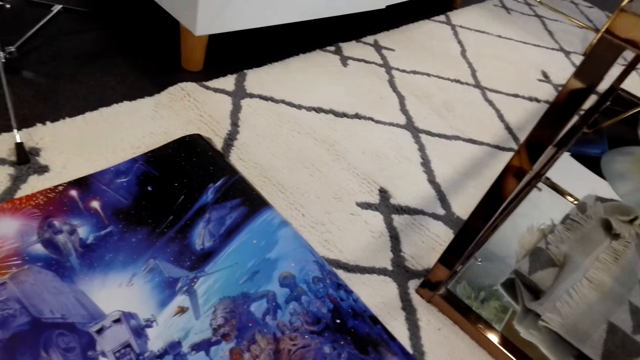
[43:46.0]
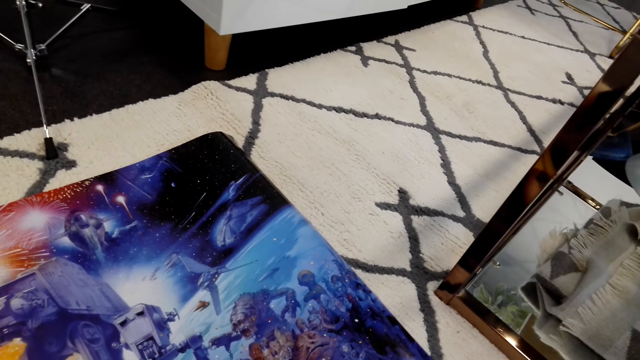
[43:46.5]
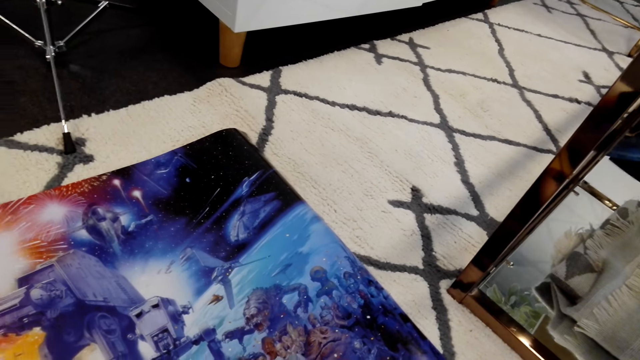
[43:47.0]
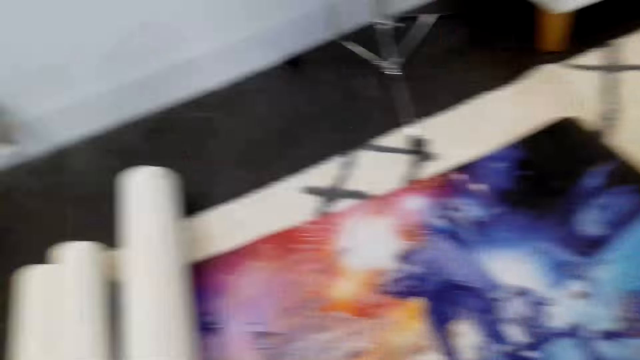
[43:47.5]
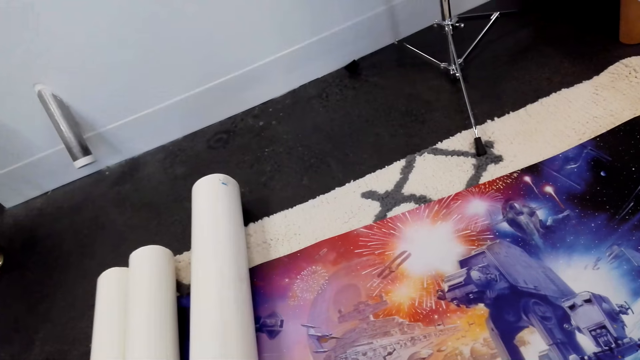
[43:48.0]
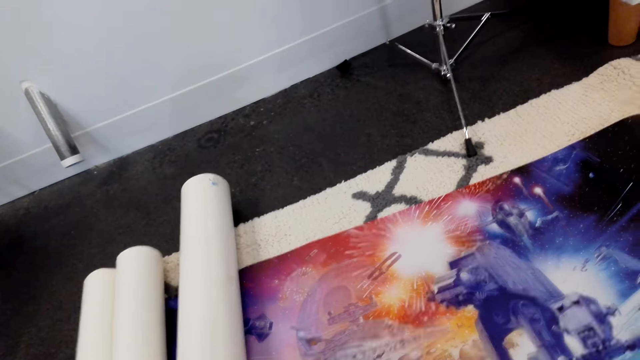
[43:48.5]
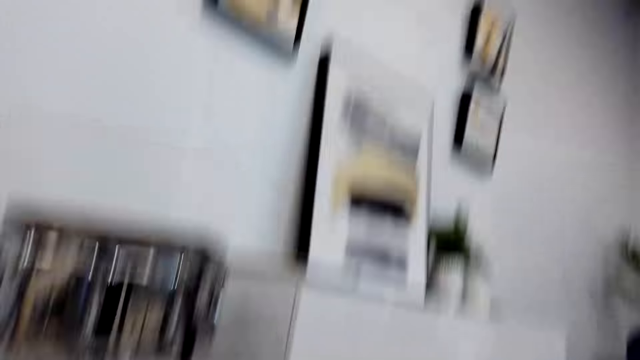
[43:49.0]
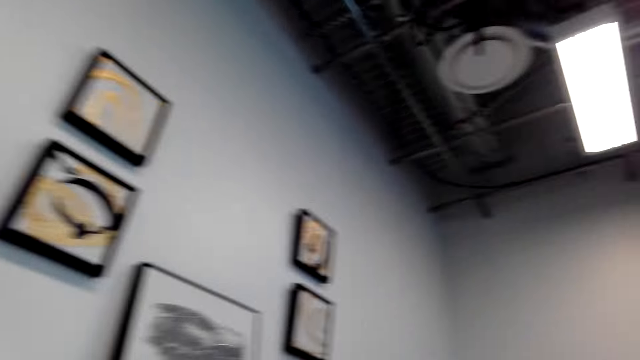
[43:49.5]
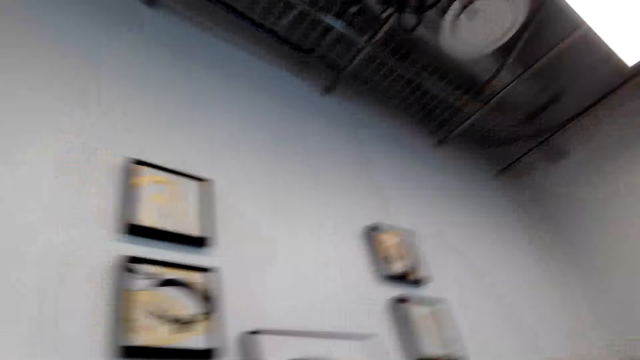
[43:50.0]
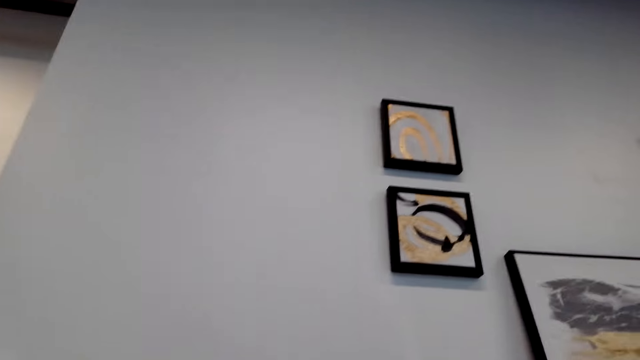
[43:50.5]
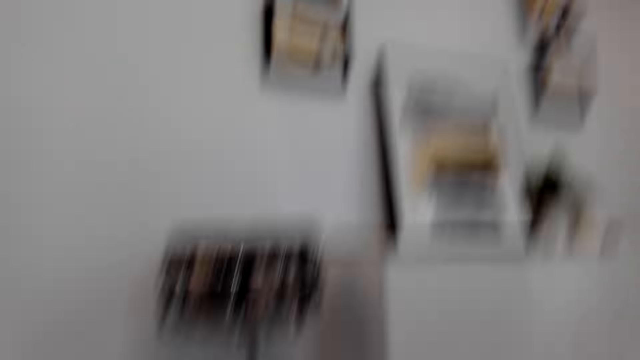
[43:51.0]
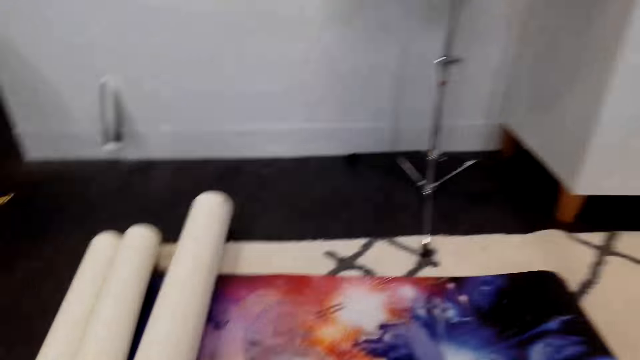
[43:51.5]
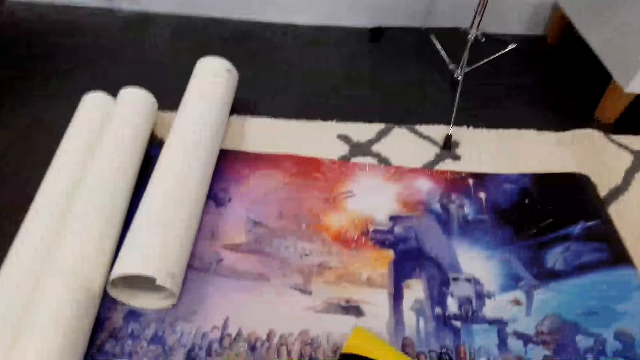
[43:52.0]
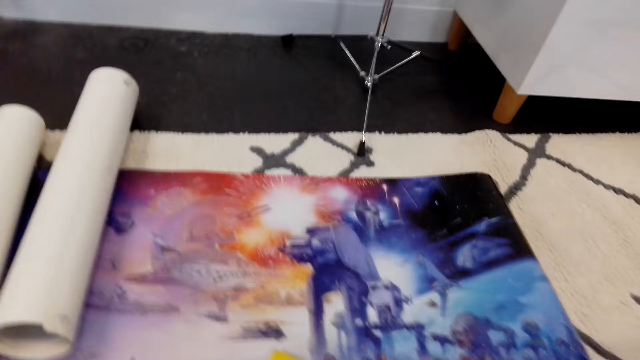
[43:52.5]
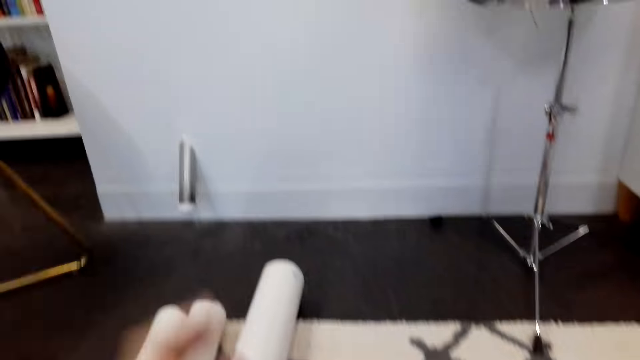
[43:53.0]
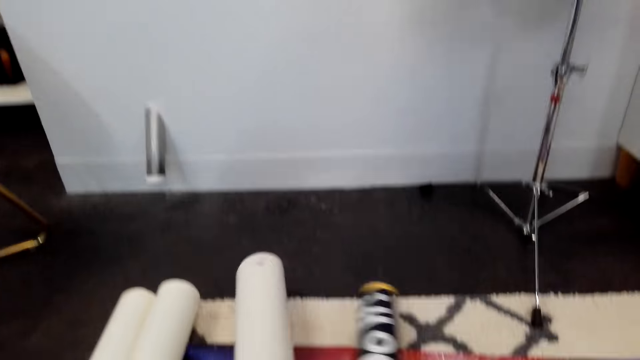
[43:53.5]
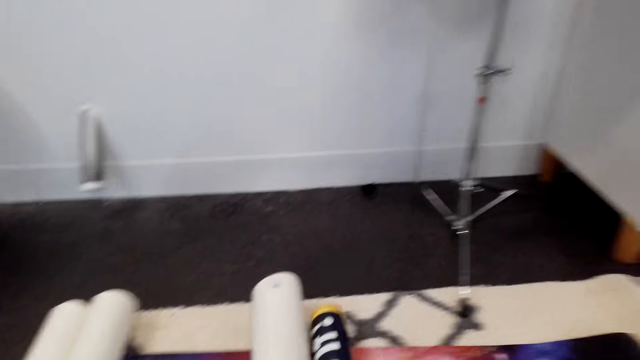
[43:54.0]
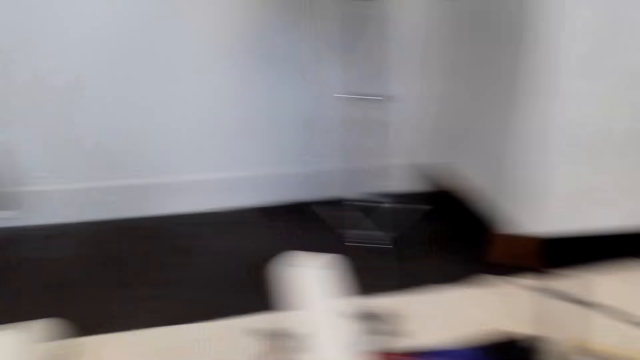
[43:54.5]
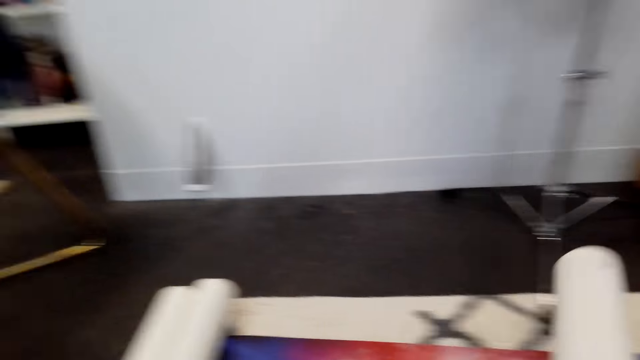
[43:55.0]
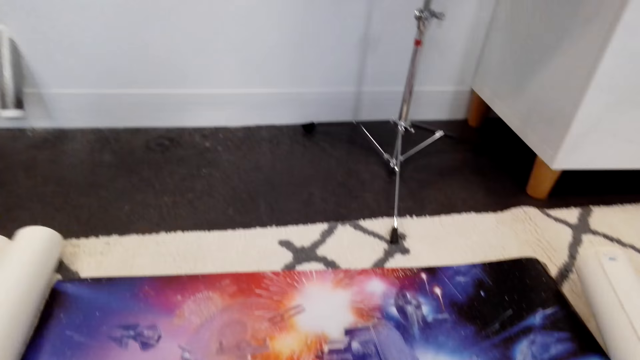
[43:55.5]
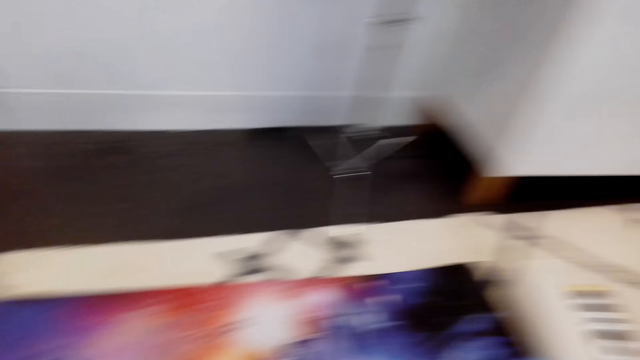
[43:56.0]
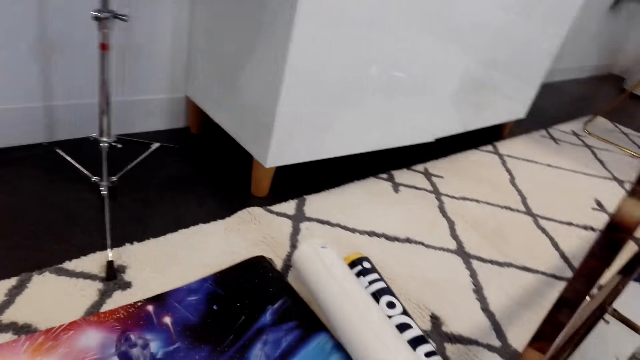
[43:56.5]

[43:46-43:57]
The camera wearer stares around. They look on the wall. They look around. They take the wall art papers. They put the wall art aside. They move the wall art papers on the table.

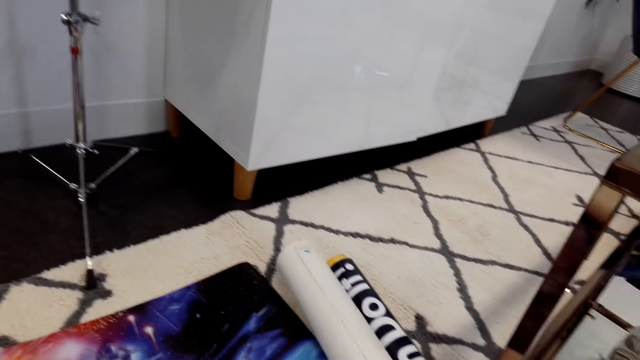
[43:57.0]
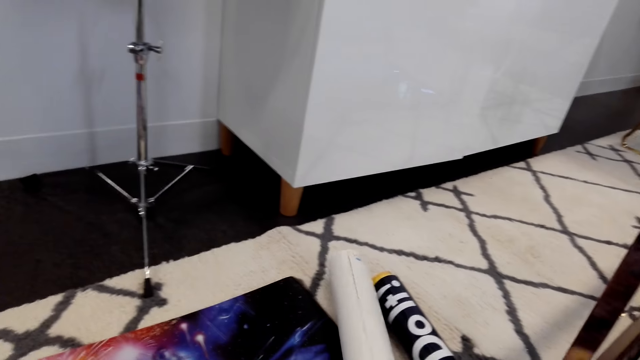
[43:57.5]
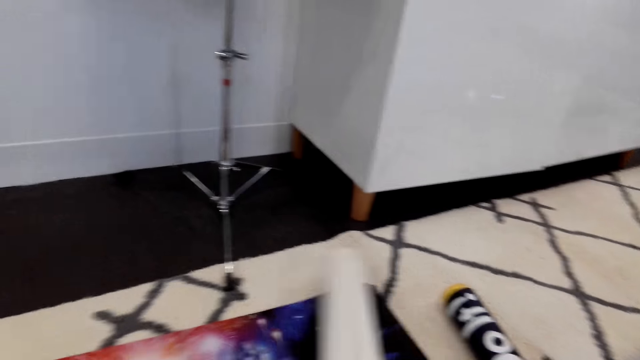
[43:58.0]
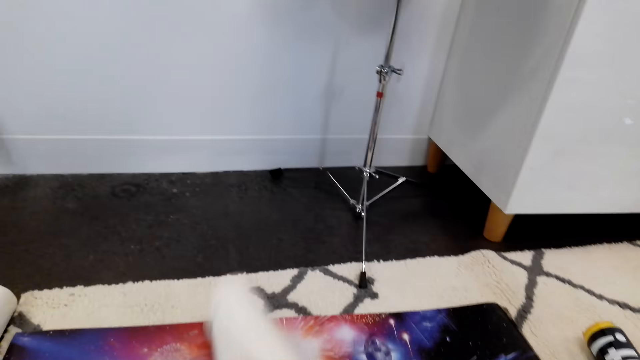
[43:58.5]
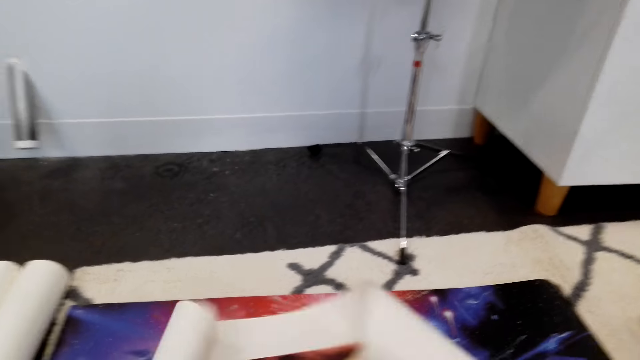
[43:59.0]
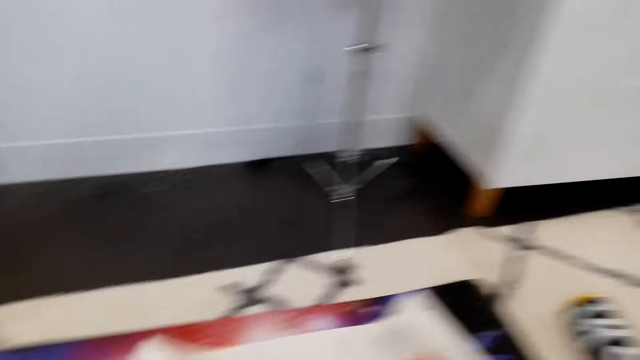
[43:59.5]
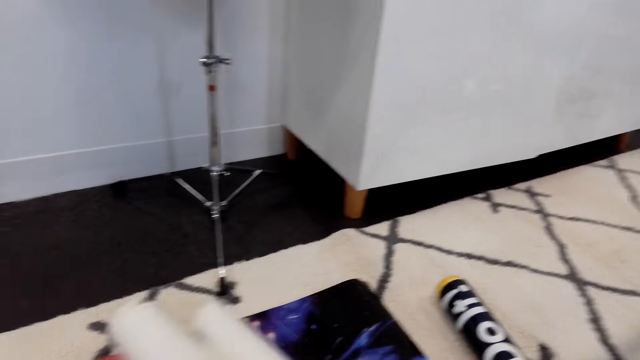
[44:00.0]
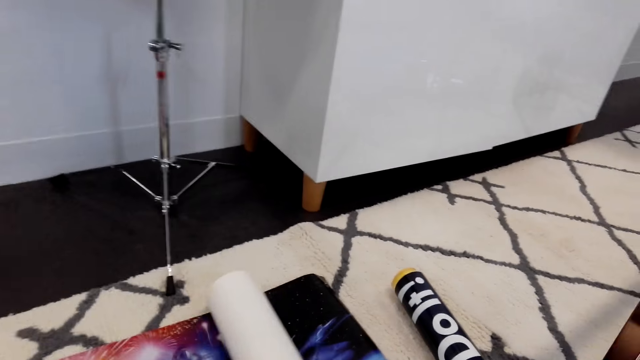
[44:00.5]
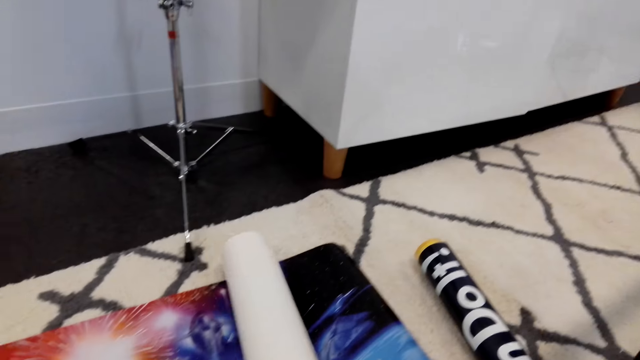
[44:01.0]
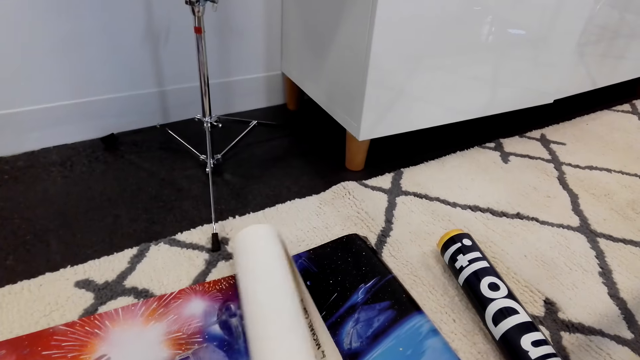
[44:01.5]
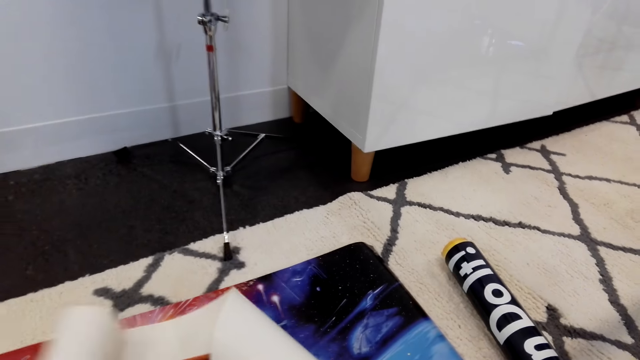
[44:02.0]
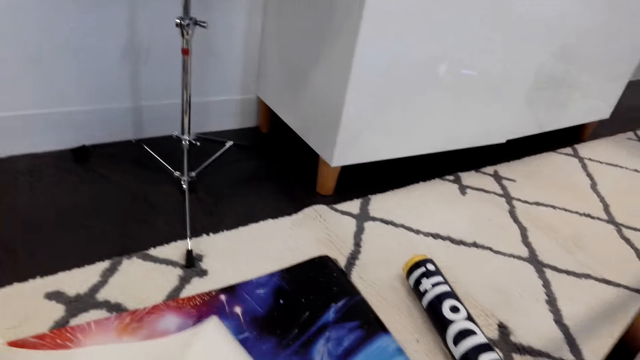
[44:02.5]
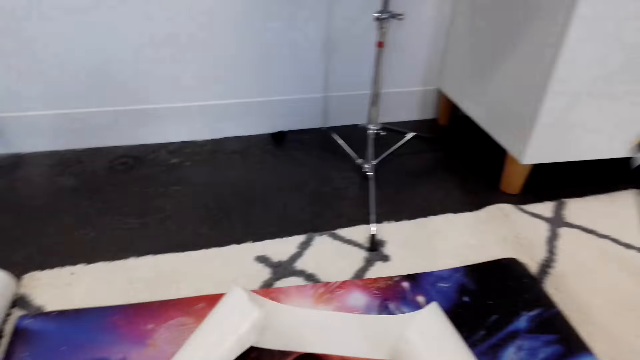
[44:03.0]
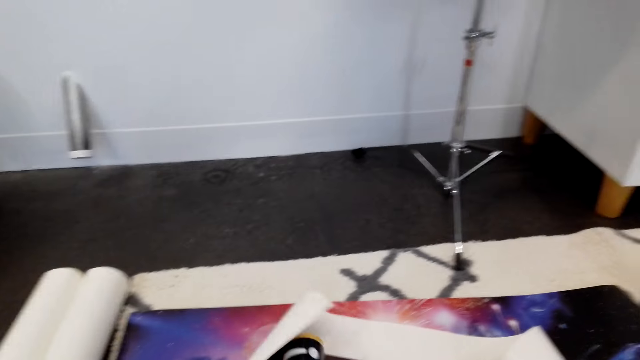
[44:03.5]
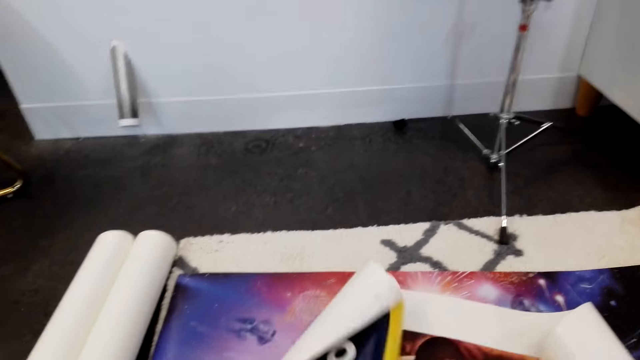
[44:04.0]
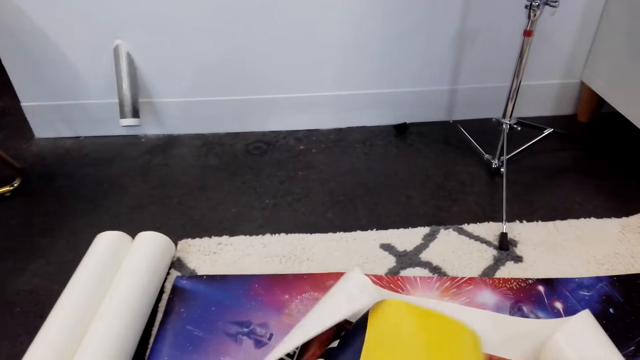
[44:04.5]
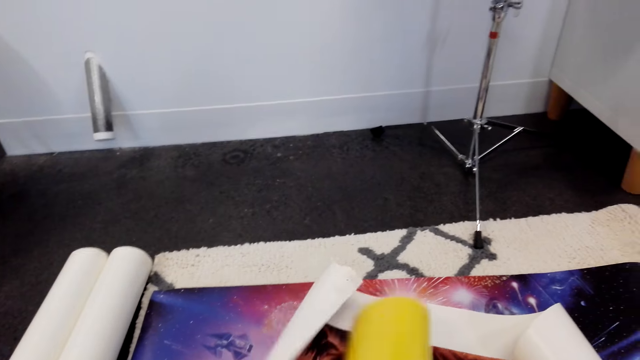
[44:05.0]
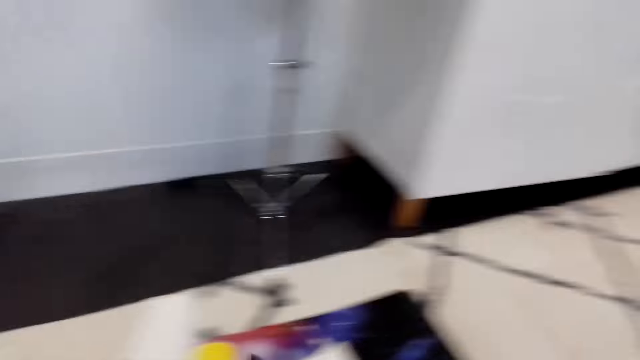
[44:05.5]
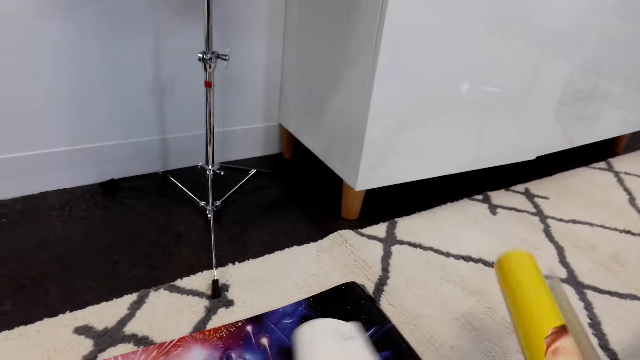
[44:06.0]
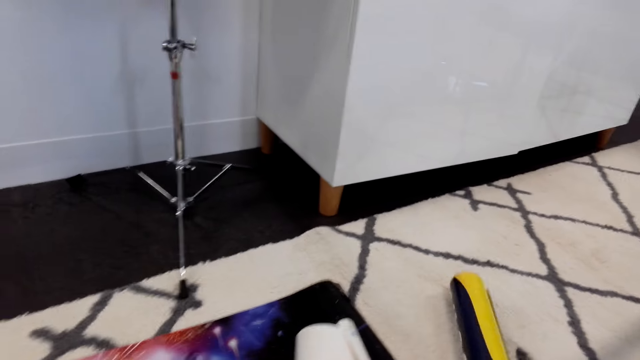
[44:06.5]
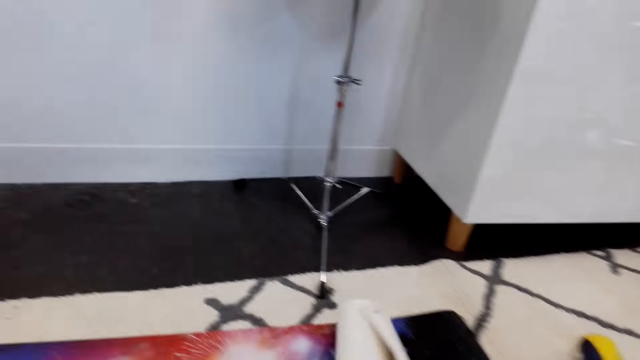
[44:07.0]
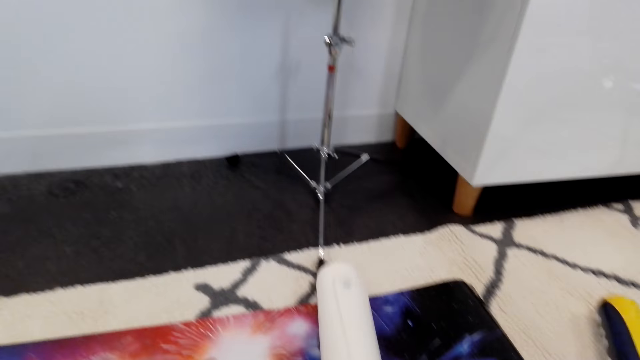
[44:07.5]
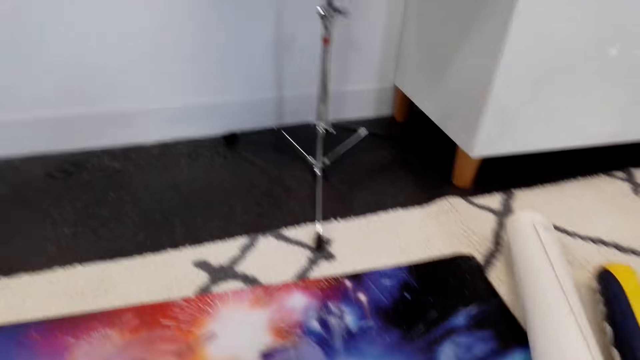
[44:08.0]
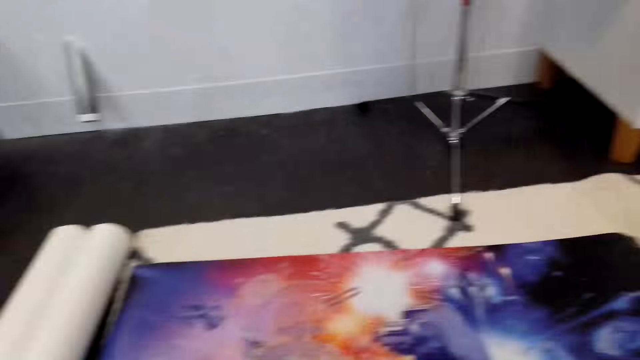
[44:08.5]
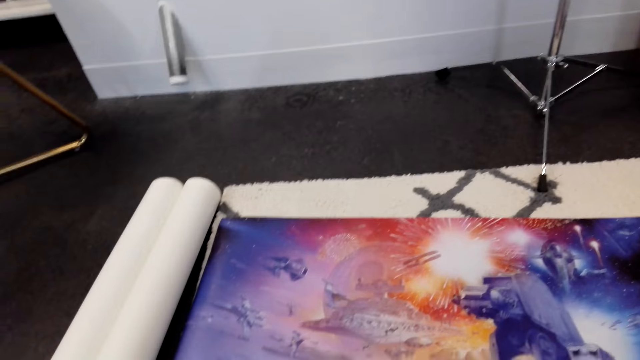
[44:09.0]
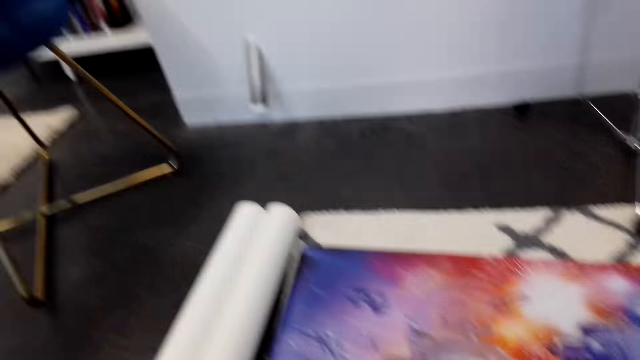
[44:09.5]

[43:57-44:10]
The camera wearer looks around. They take the wall art paper from the table. They stretch the wall art paper on the table. They unfold the wall art. They take the wall art paper from the table. They stretch the wall art paper on the table. They put the wall art on the ground. They hold the wall art. They look around. They put the wall art on the ground.
